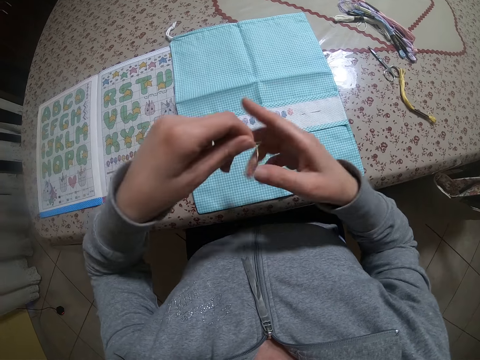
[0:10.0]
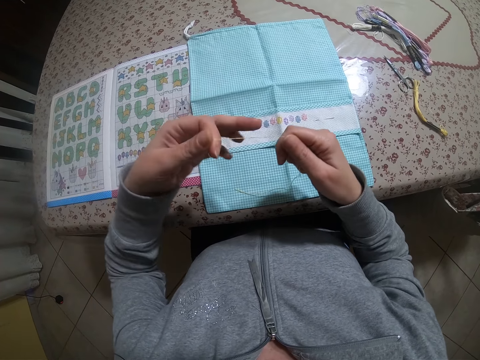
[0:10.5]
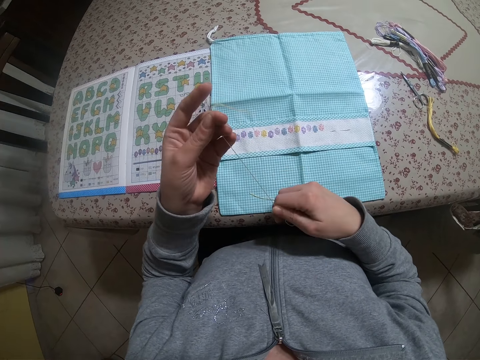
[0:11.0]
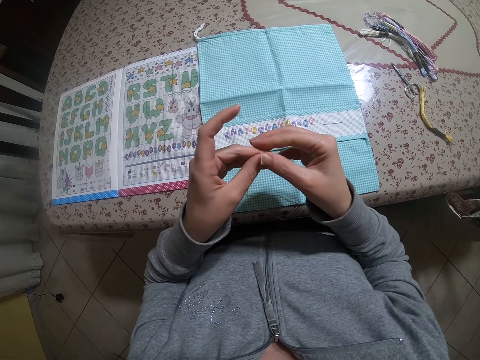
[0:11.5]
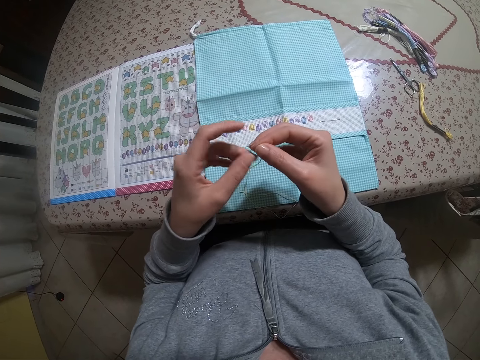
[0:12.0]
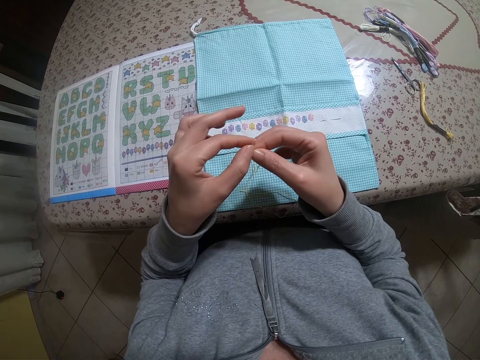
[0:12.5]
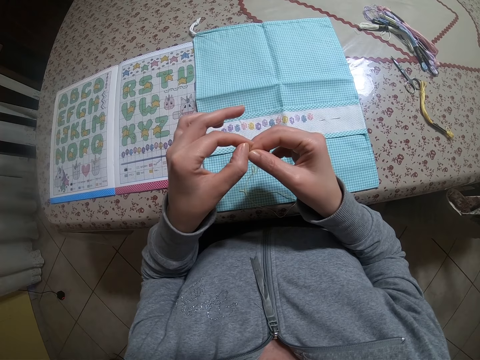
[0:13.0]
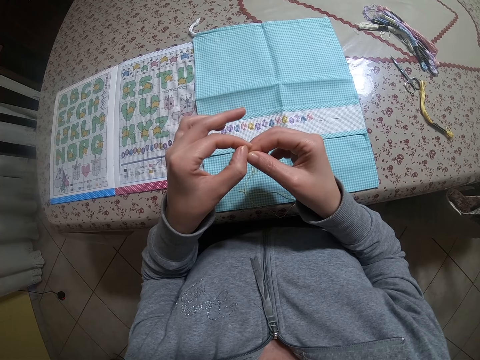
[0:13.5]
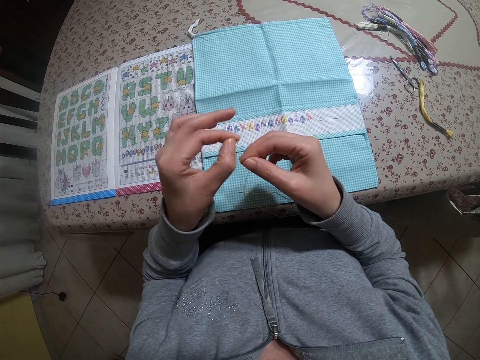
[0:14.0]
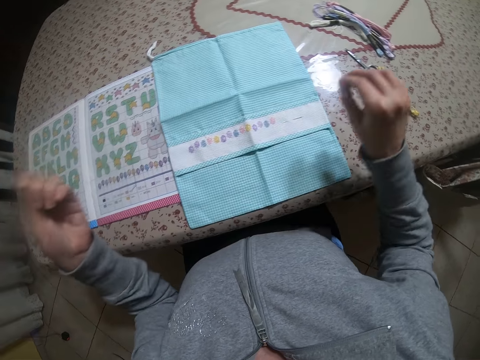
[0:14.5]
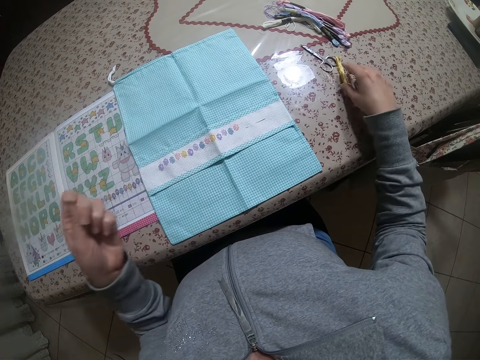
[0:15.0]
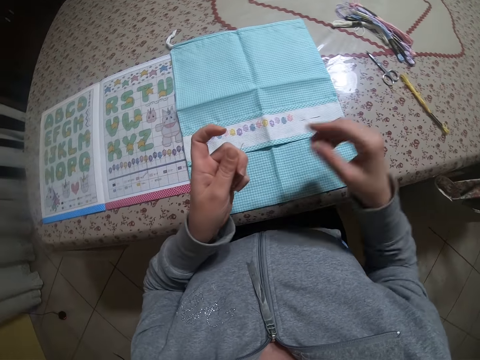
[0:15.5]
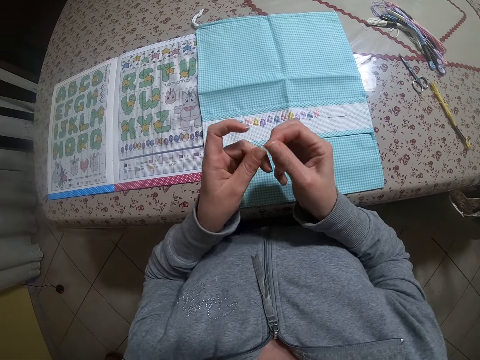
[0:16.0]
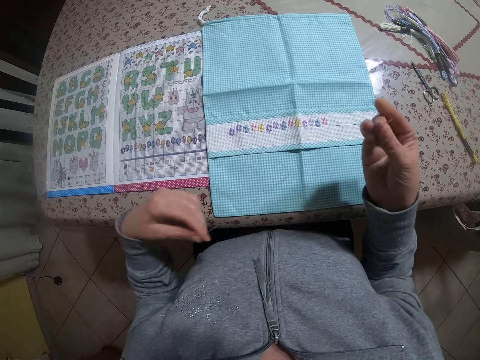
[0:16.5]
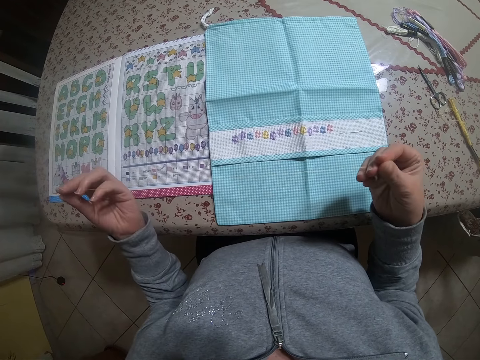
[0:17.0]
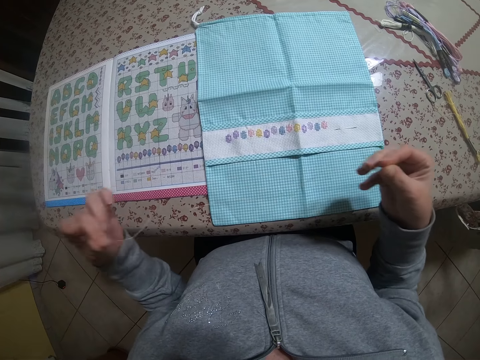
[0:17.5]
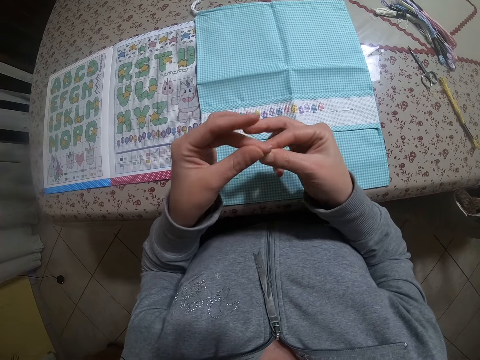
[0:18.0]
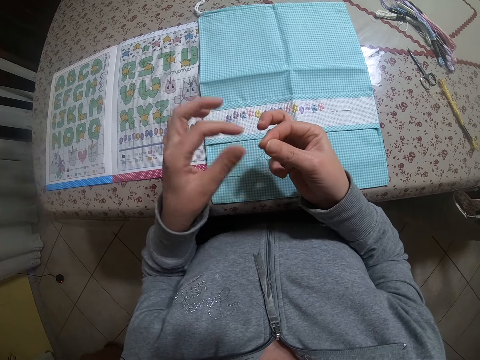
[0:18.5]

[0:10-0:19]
The camera wearer drops a strand of the thread on the table with her right hand. She straightens the thread with both hands. She holds the edge of the thread with both hands. She strips the thread with her left hand. She drops a strand of the thread on the table with her right hand. She moves the thread on the table with her right hand. She straightens the thread with both hands. She holds the thread with both hands. She folds the thread into two with both hands. She removes her left hand from the thread.

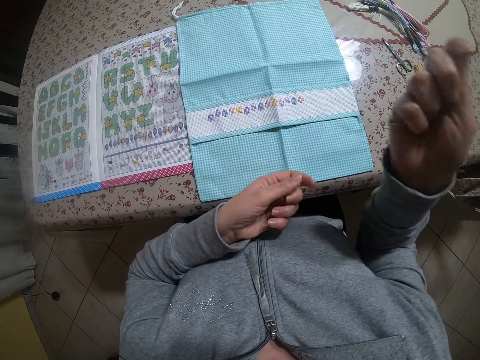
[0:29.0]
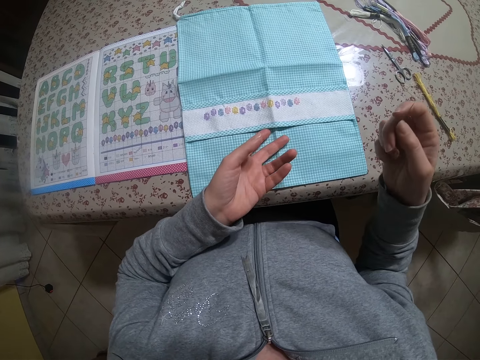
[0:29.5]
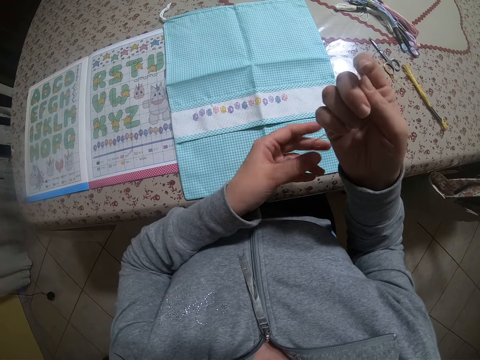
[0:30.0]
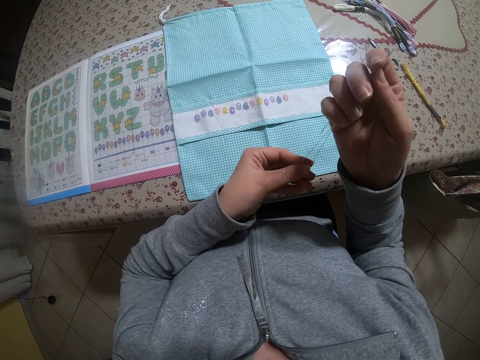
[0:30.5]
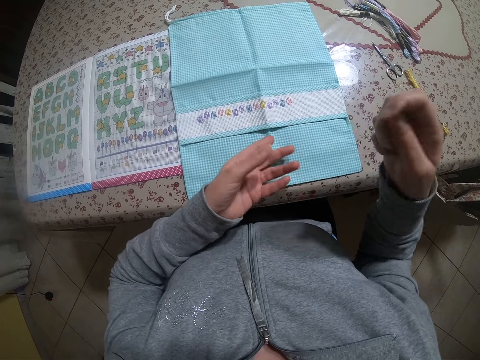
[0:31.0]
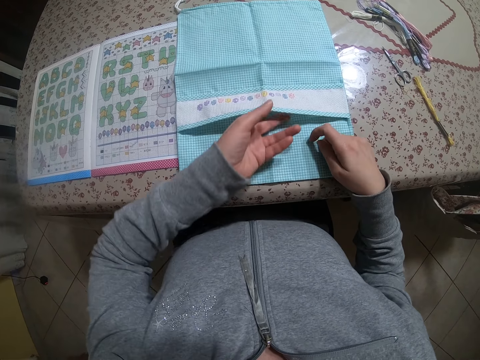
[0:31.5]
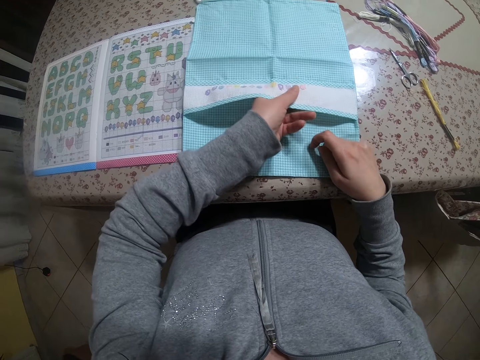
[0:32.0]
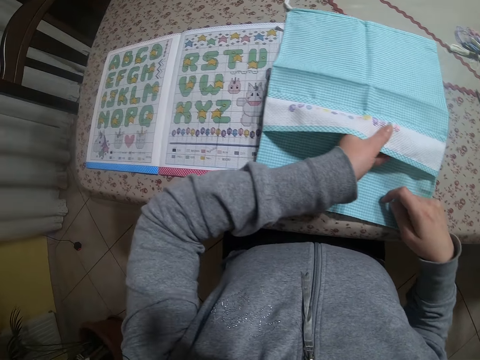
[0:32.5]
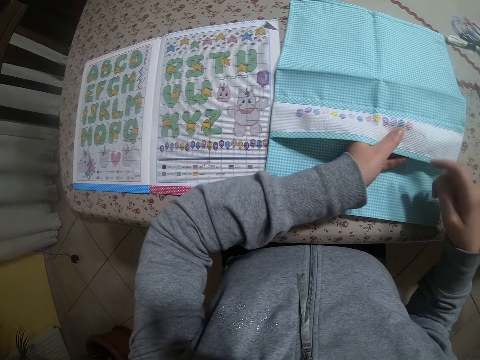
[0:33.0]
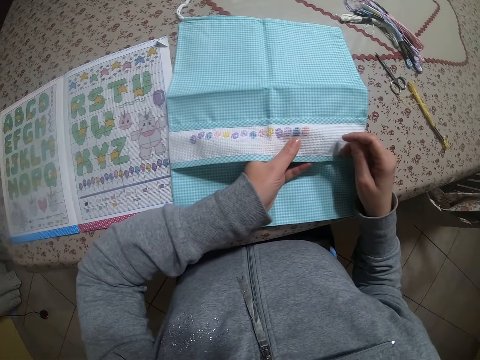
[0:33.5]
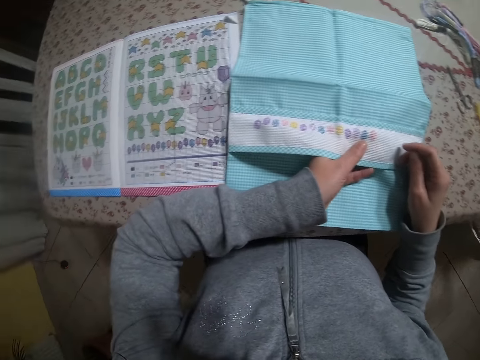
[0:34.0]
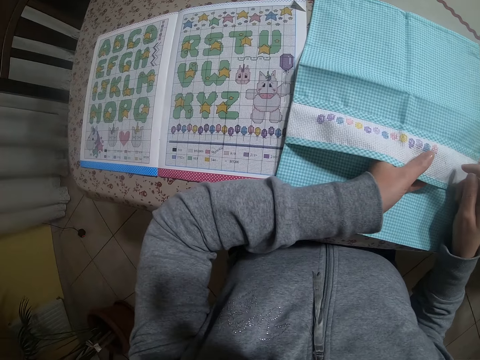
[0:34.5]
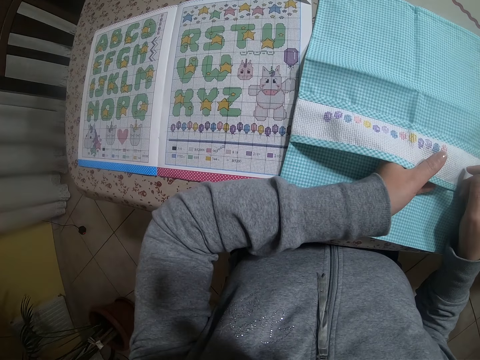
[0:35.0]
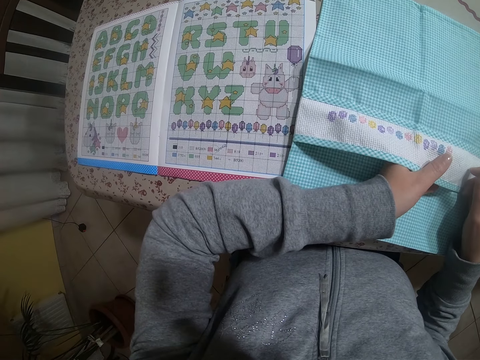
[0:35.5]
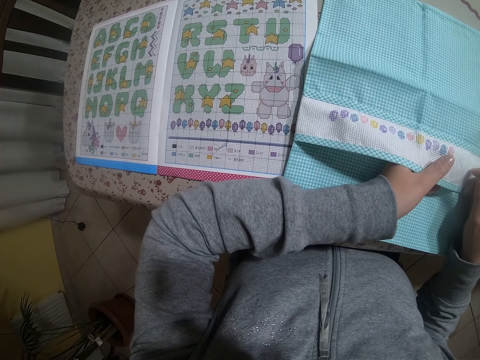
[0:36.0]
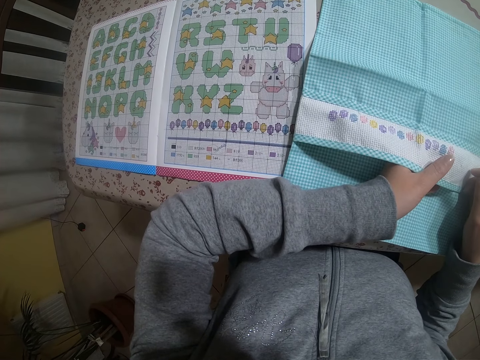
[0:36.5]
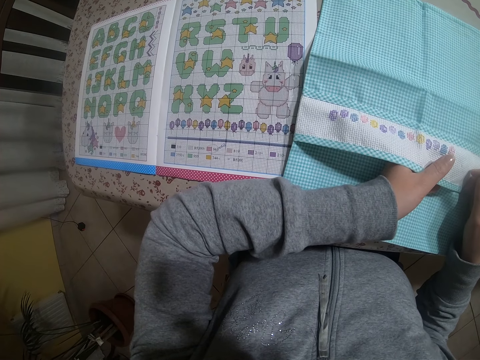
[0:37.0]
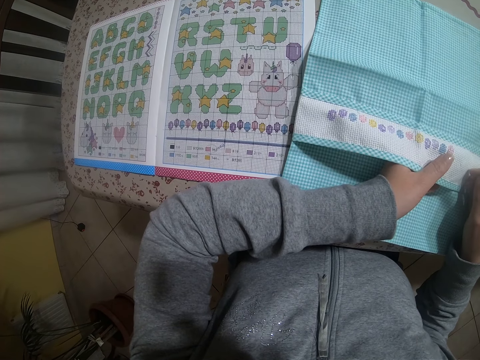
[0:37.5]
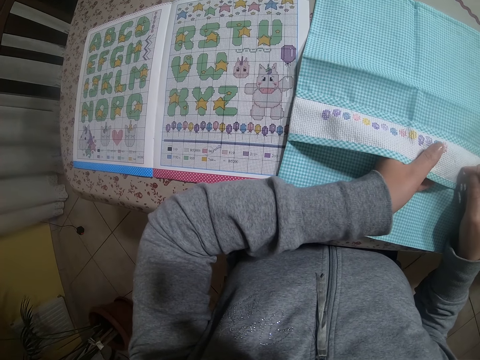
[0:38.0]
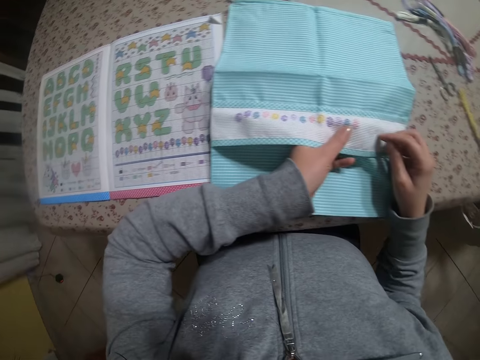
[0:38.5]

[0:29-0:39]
The camera wearer adjusts the thread with her left hand. She holds the fabric on the table with her left hand. She knits.

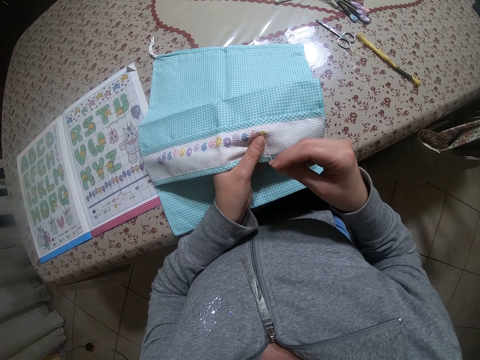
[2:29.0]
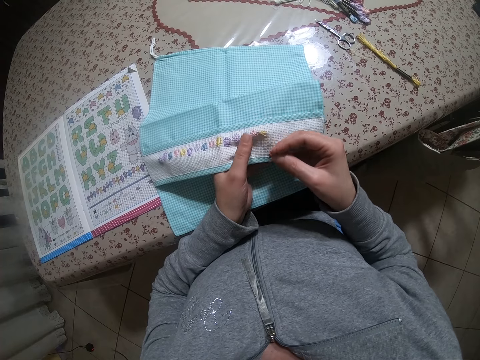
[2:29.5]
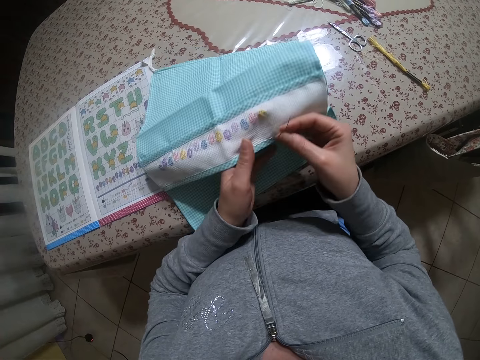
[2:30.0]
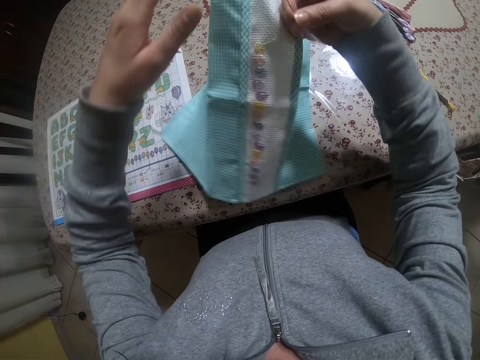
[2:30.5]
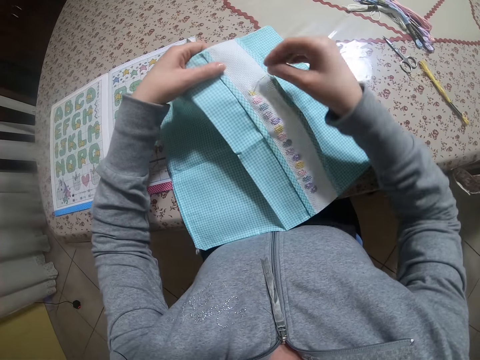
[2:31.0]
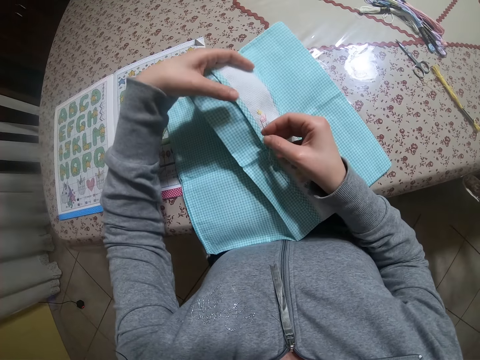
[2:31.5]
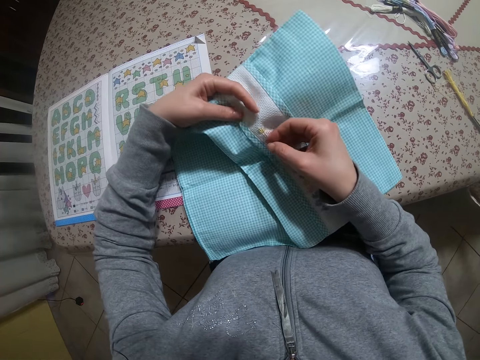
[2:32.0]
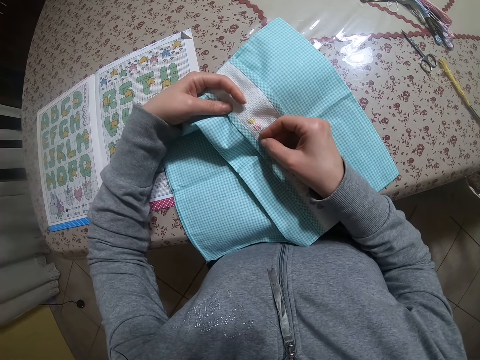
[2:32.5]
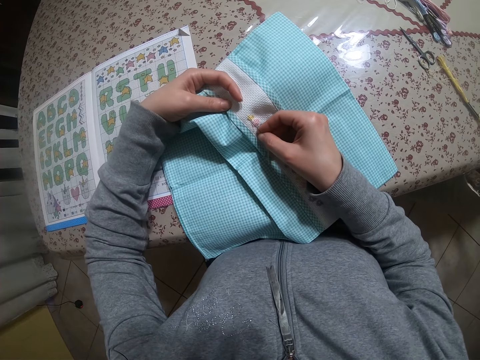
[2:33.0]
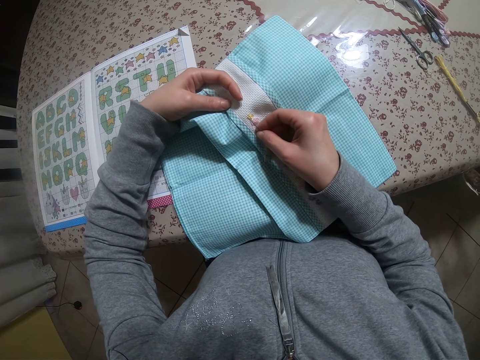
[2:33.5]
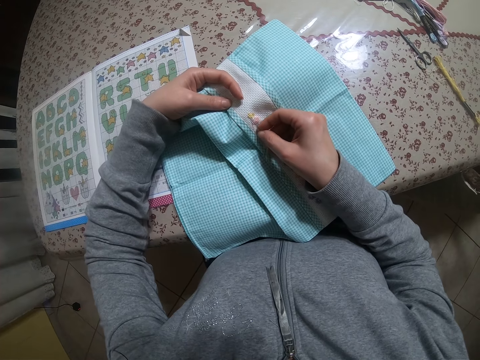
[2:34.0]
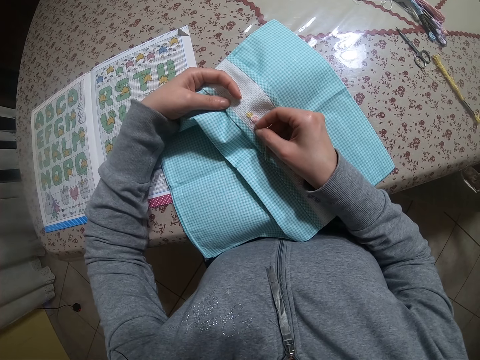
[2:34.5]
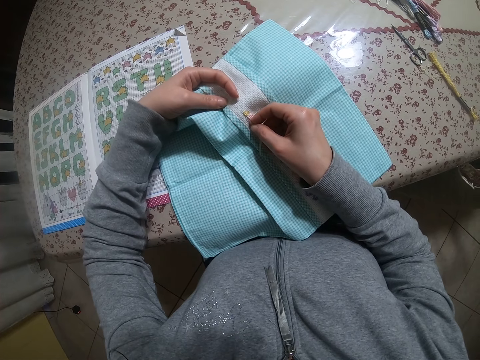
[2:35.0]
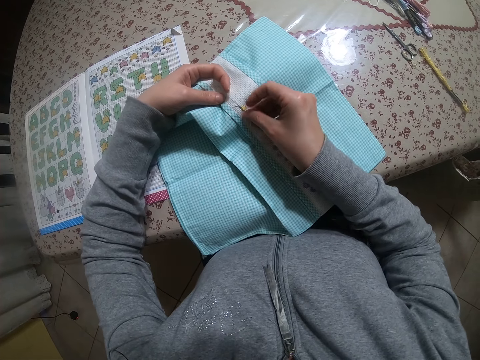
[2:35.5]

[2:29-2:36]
The camera wearer turns the piece of cloth. They knit.
